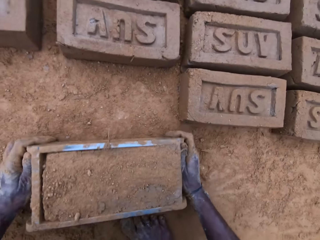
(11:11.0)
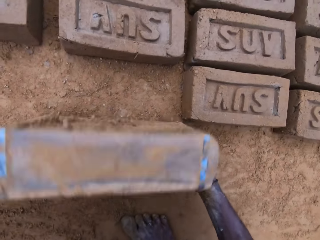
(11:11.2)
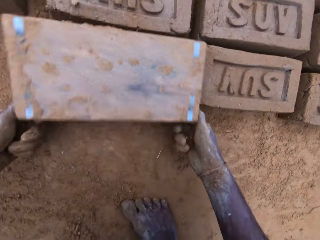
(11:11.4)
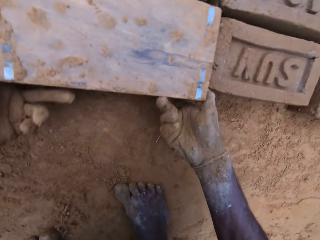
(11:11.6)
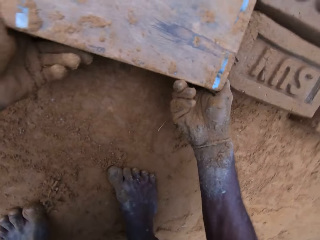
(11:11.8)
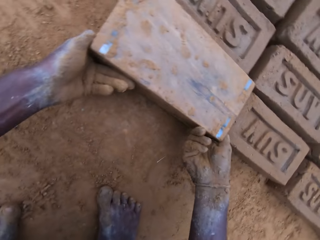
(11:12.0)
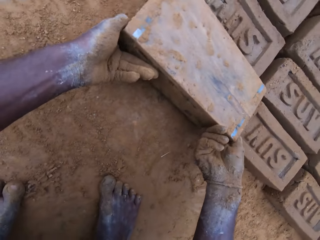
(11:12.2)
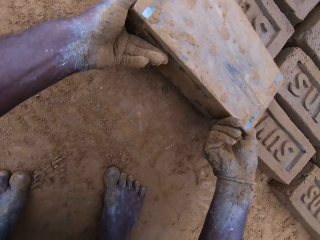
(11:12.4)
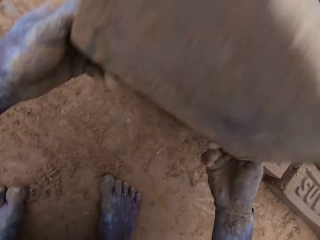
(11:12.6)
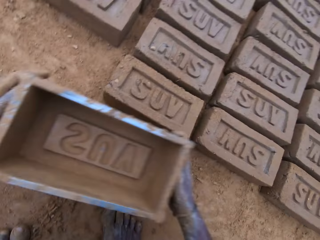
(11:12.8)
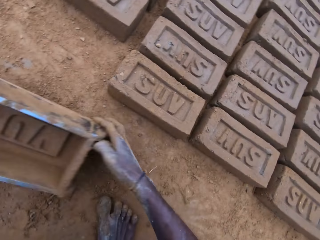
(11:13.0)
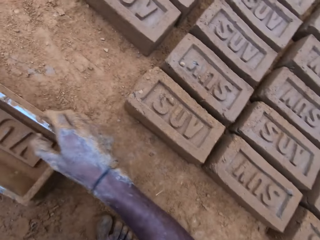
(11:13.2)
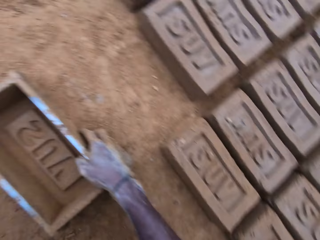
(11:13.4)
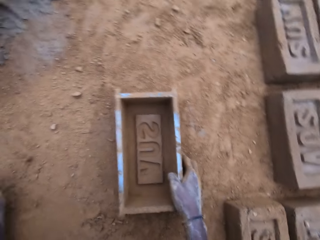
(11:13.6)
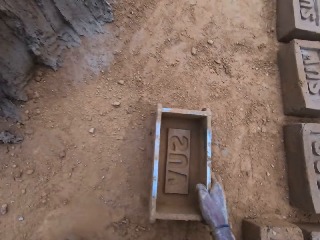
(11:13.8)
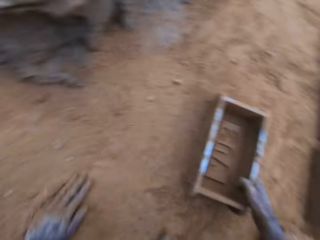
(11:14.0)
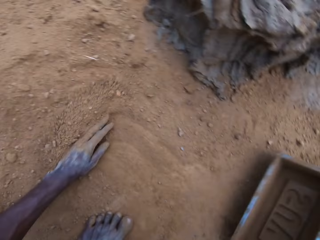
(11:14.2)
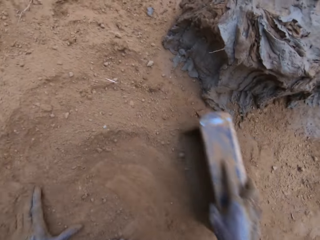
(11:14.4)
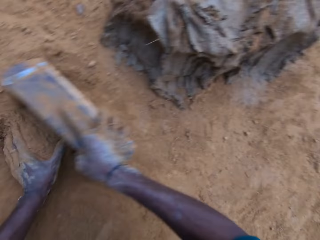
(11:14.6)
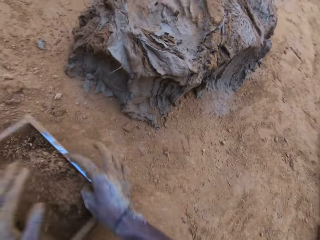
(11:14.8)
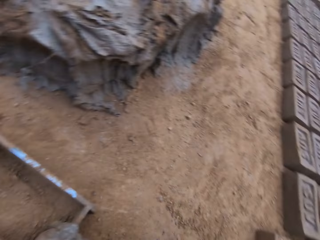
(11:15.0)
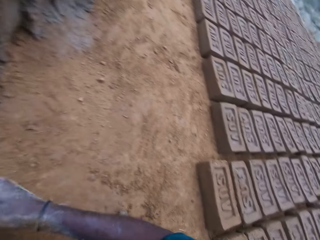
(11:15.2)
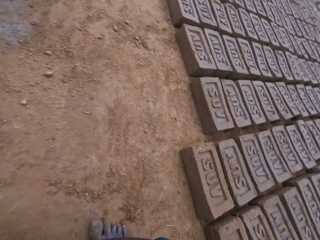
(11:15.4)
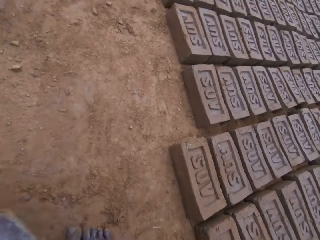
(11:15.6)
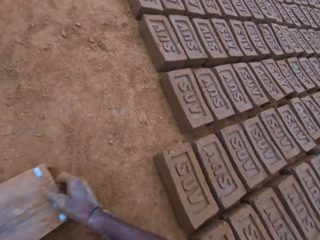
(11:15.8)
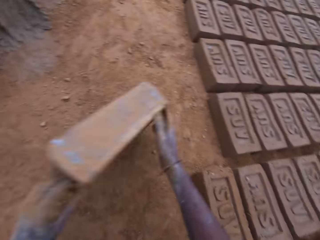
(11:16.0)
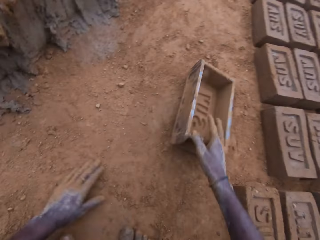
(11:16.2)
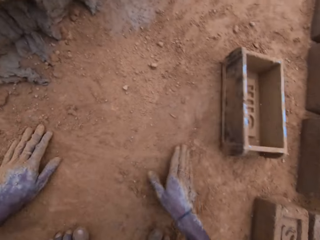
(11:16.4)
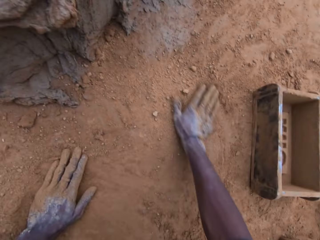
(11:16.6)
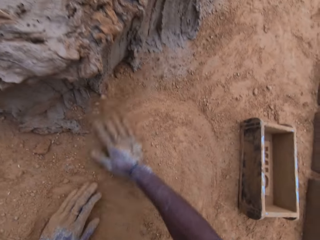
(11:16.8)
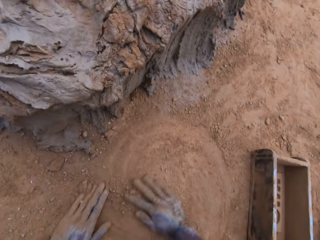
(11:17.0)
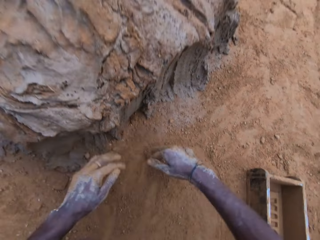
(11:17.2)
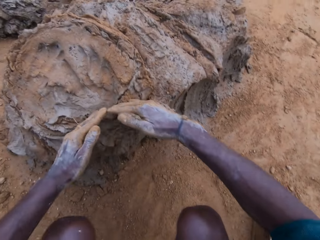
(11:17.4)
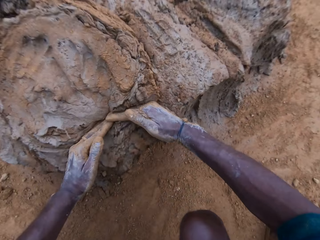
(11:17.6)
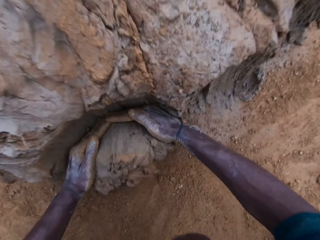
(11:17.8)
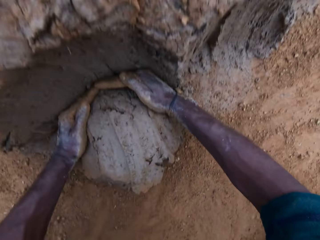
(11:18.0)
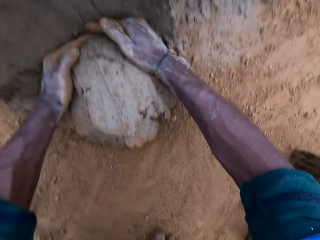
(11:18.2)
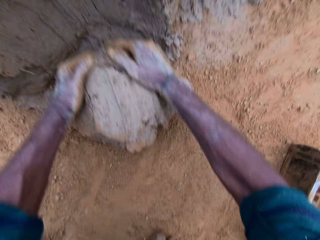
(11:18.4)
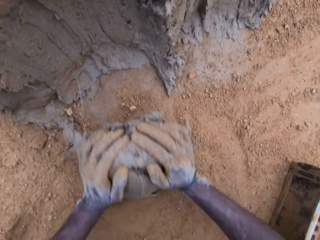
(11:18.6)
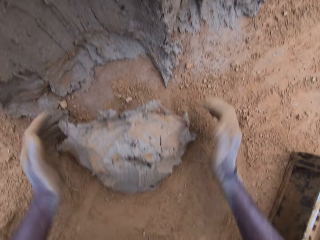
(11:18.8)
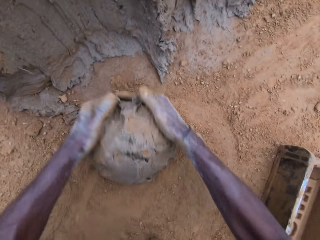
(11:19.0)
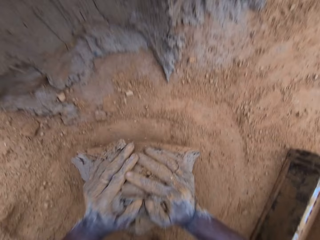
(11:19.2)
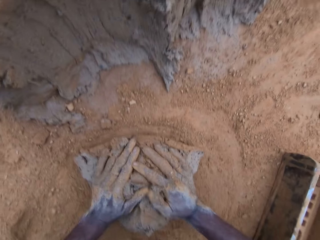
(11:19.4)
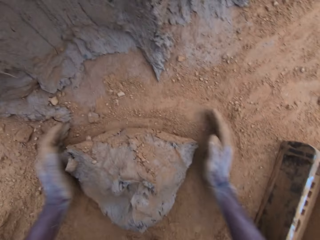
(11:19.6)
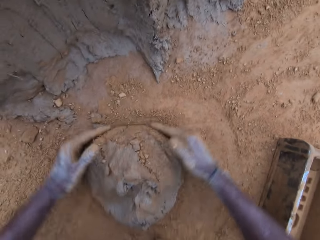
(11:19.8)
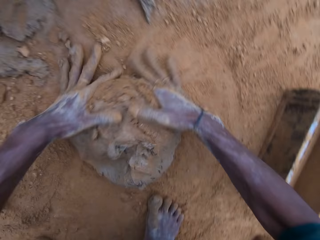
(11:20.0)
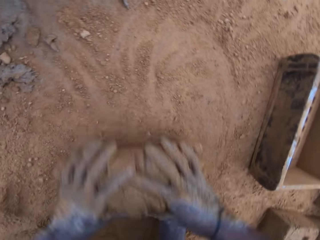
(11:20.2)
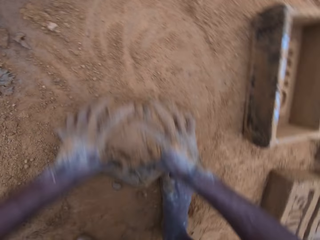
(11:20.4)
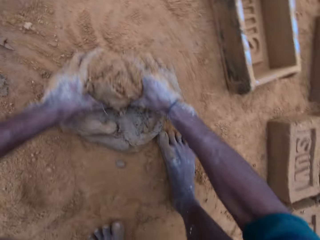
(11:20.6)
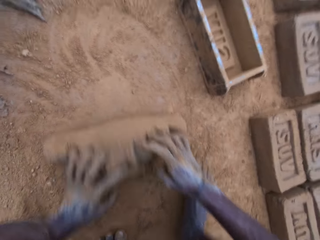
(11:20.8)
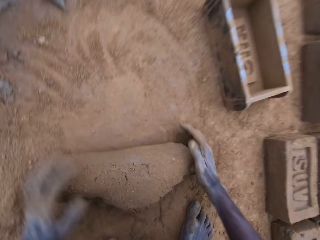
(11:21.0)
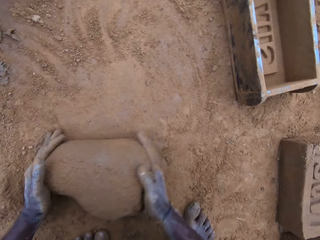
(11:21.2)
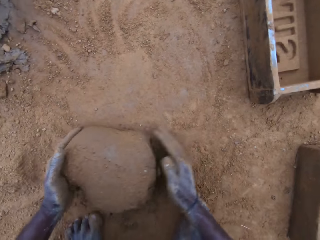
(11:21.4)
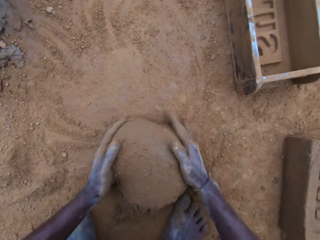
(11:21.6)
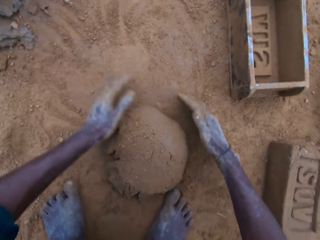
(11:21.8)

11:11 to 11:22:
The camera wearer drops the mold on the ground. He turns the mold upside down. He removes the mold from the block gently. He drops the mold on the ground. He spreads soil on the ground. He wipes the mold in the soil. He pours sand in the mold. He drops the empty mold on the ground. He spreads soil on the ground. He rubs his hands on the ground. He scoops mortar or mud with his hands. He rolls the mud on the ground. He mixes the mortar on the ground.

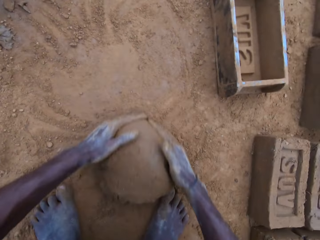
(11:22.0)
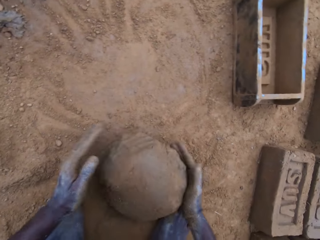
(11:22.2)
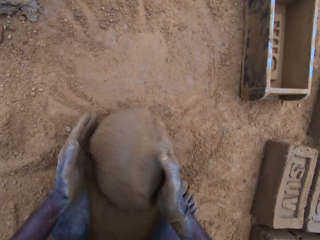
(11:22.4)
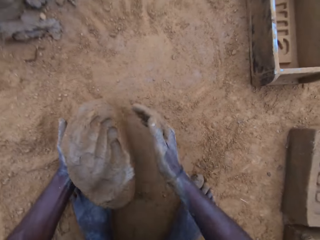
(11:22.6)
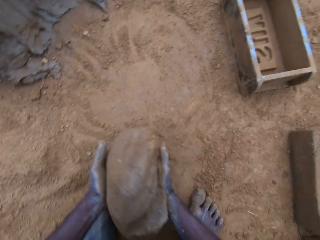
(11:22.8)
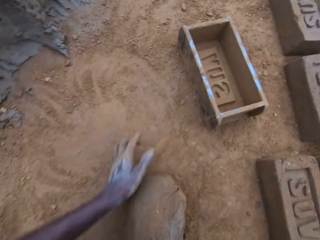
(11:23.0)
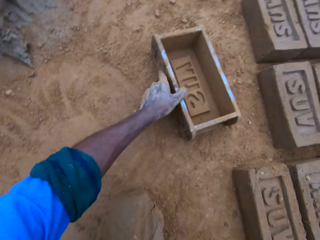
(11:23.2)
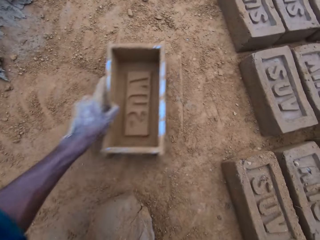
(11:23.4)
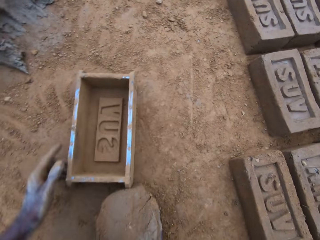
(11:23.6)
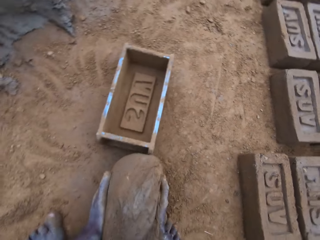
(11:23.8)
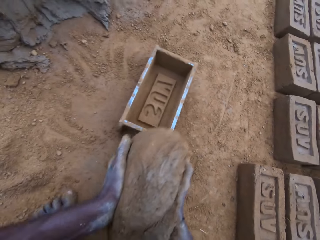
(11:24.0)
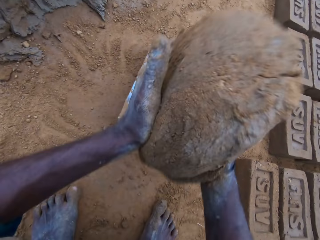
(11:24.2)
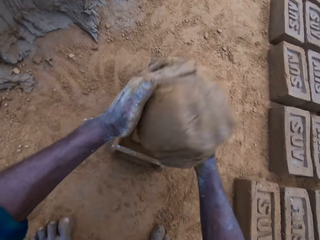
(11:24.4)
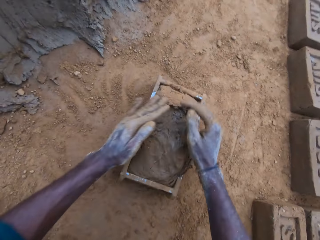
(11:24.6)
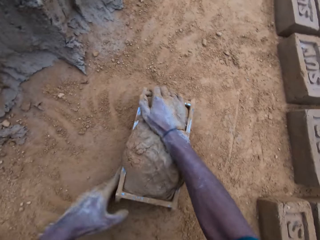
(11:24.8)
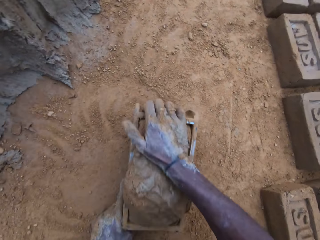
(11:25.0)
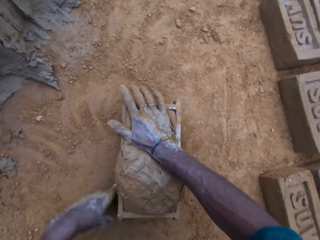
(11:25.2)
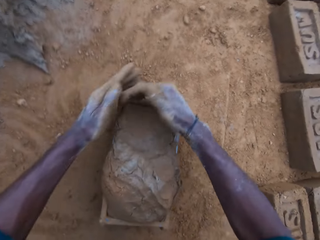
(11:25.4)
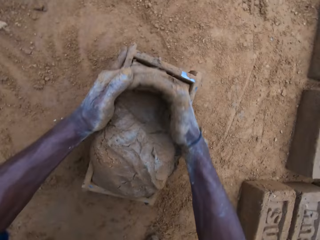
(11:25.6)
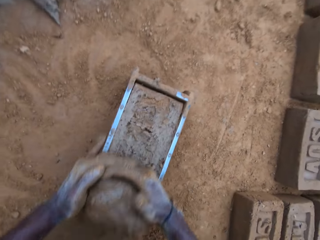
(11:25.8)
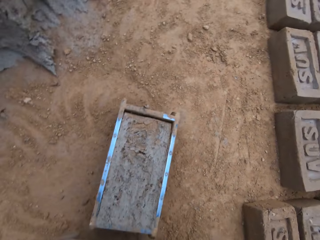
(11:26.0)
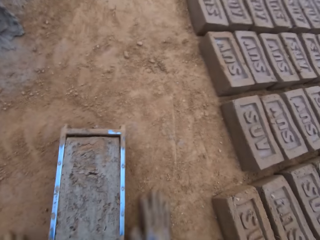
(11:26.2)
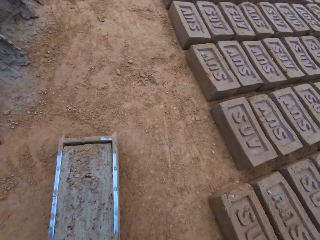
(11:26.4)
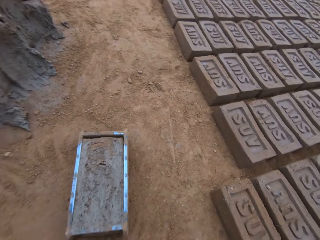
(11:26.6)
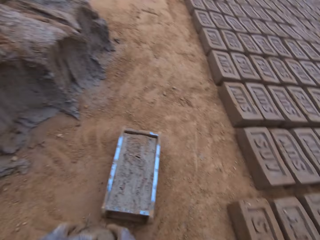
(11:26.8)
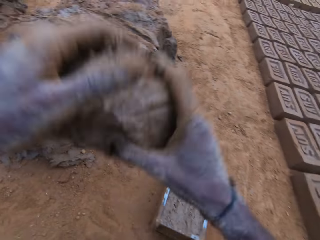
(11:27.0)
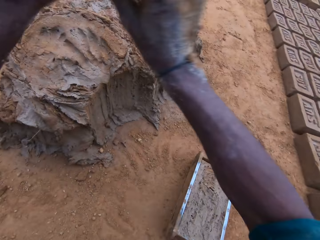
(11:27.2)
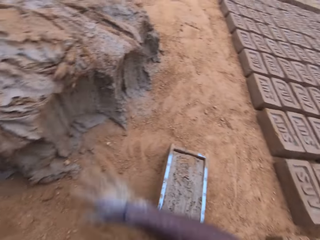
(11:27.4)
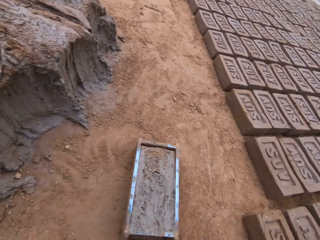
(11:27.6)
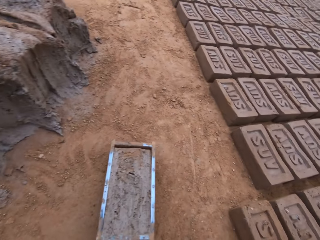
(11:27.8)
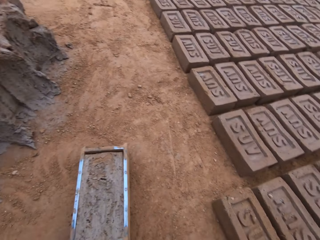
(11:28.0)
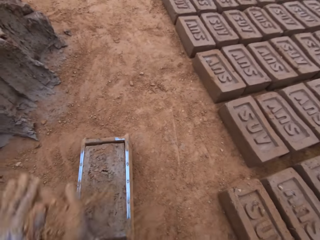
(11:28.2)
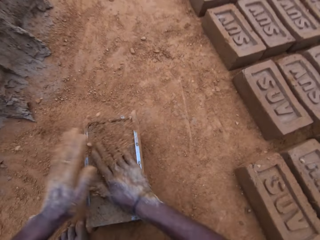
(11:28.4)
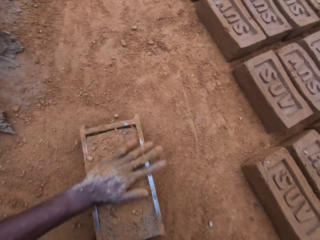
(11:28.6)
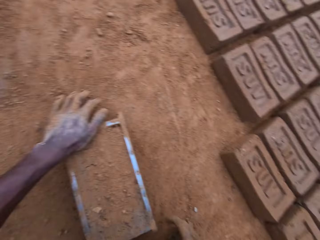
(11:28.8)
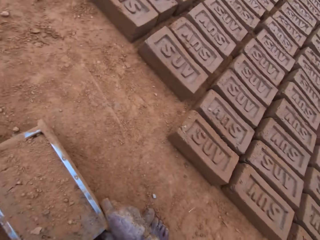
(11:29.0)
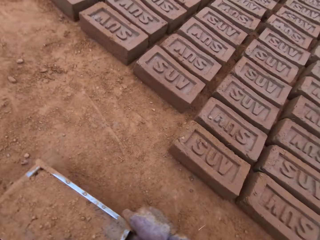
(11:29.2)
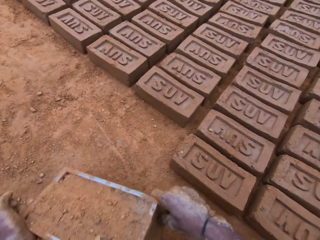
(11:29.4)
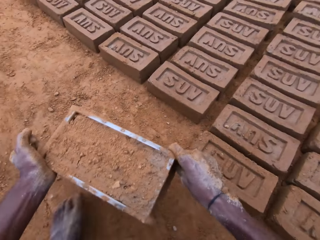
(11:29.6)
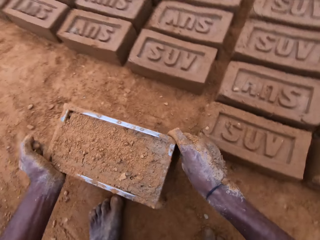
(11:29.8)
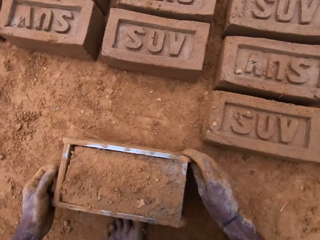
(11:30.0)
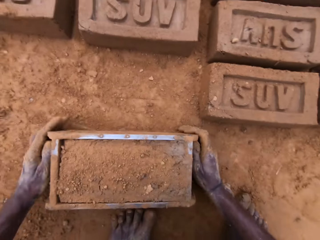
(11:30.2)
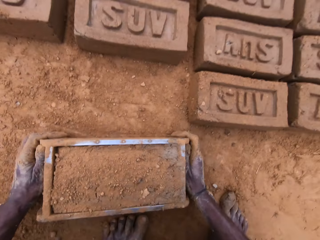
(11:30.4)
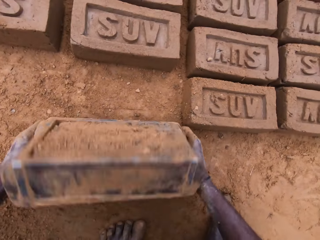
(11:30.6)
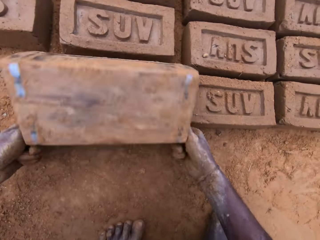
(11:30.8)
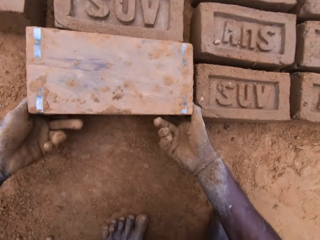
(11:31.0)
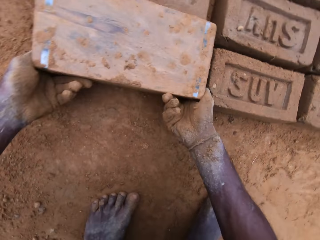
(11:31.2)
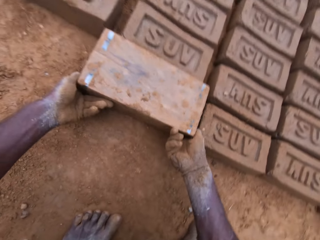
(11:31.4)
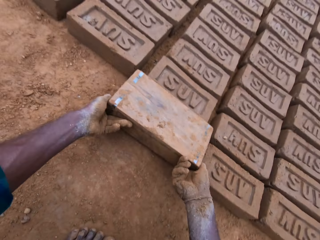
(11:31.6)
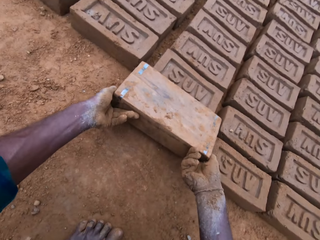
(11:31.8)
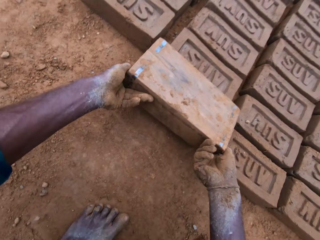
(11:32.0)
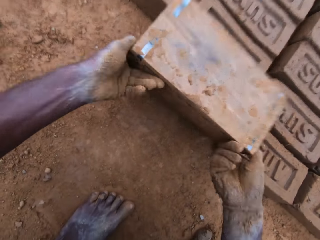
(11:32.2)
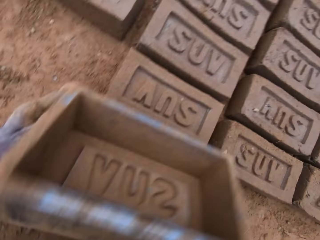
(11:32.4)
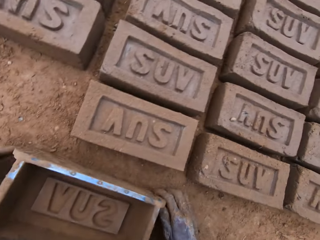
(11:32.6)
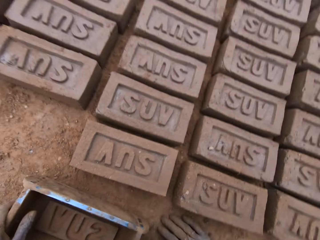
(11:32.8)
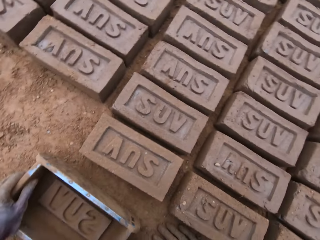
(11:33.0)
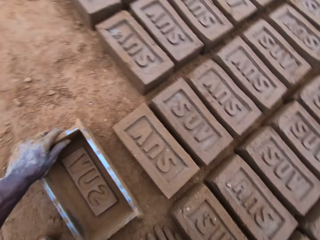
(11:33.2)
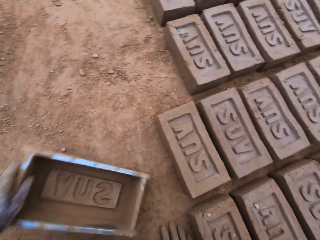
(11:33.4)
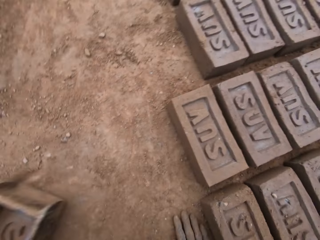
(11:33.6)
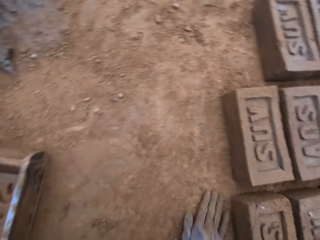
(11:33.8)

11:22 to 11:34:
The camera wearer carries the mortar or mud. He pulls the mold on the ground closer. He drops the mortar in the mold. He compresses the mud in the mold. He levels the mortar in the mold with his hands. He cuts the mud from the mold. He throws the excess mortar. He wipes his hands with soil. He sprinkles soil on the mold. He spreads soil in the mold. He rubs sand on the mold. He moves the mold. He drops the mold on the ground. He turns the mold upside down. He removes the mold gently. He drops the mold.
